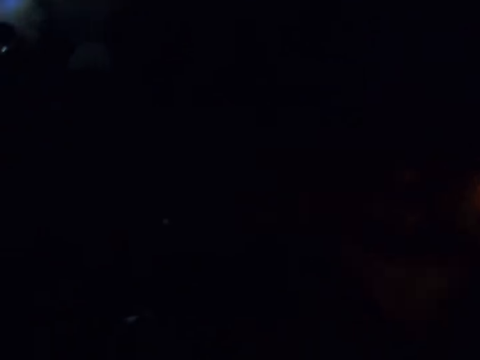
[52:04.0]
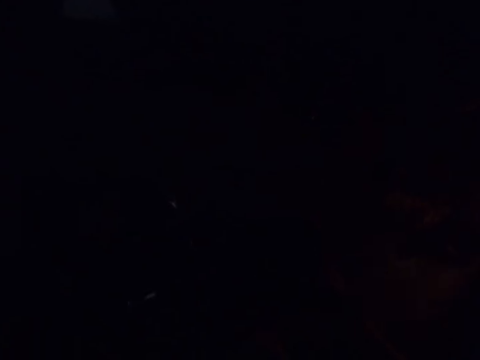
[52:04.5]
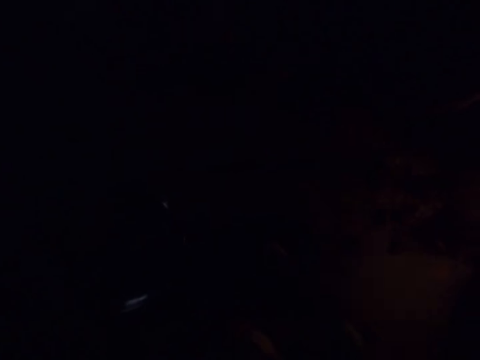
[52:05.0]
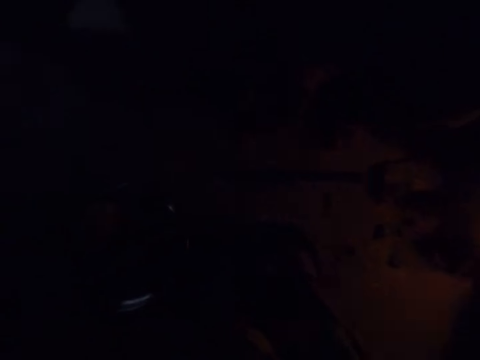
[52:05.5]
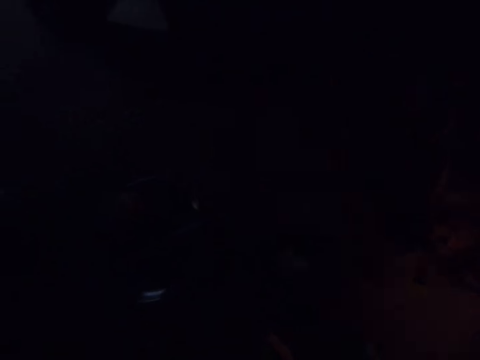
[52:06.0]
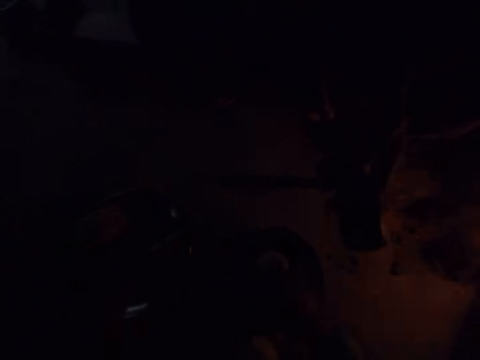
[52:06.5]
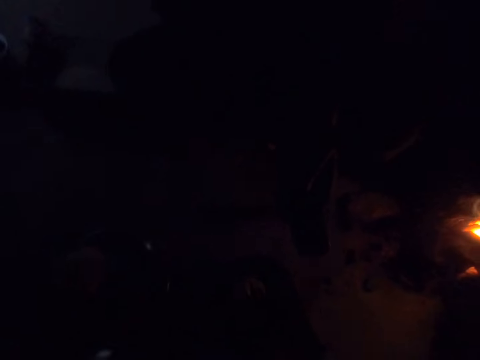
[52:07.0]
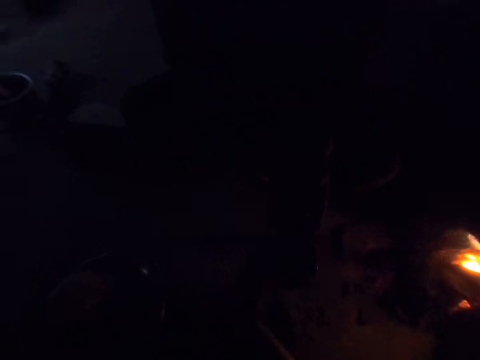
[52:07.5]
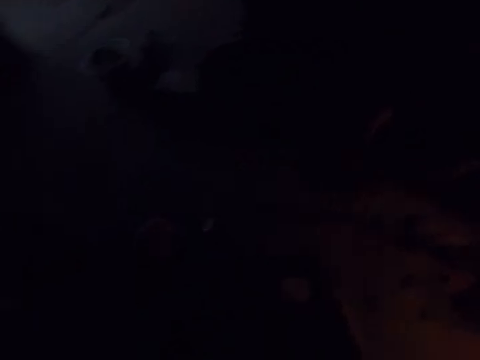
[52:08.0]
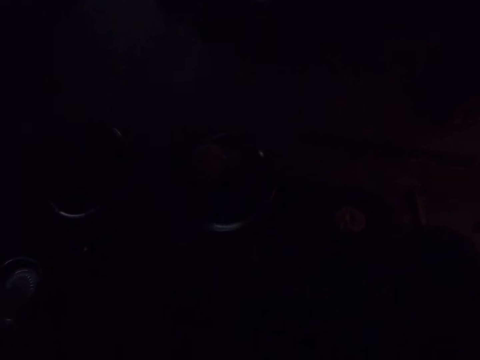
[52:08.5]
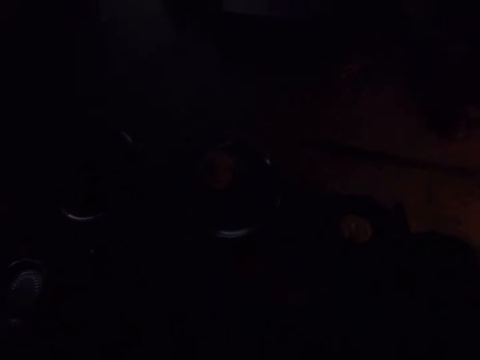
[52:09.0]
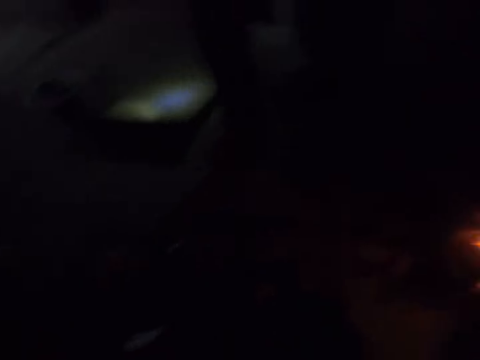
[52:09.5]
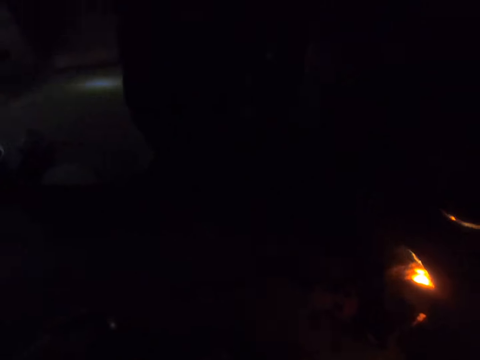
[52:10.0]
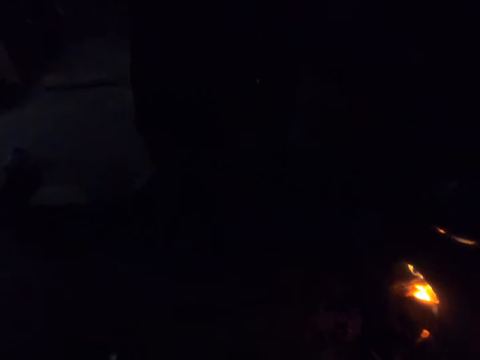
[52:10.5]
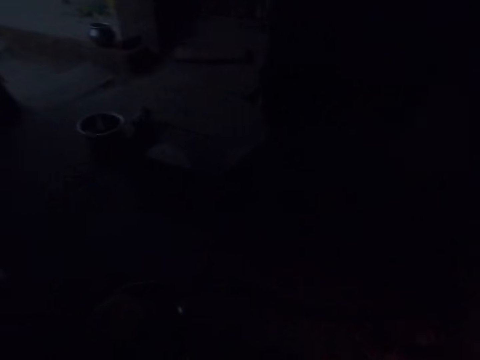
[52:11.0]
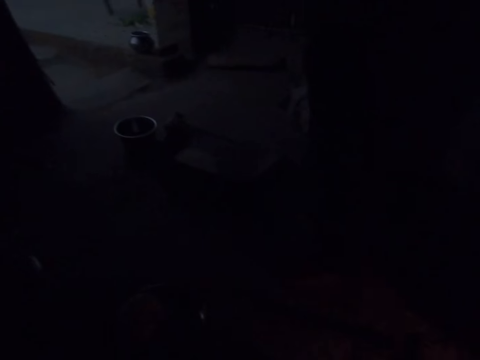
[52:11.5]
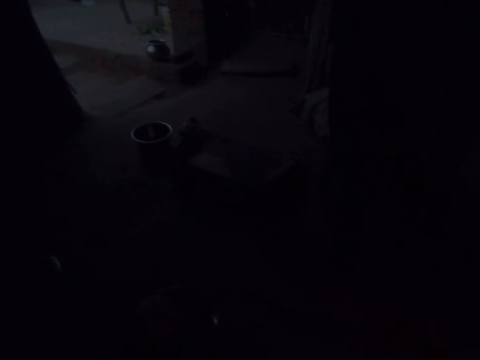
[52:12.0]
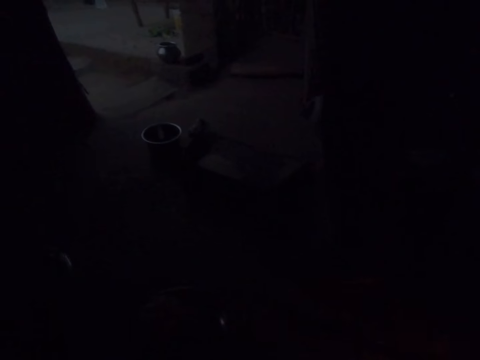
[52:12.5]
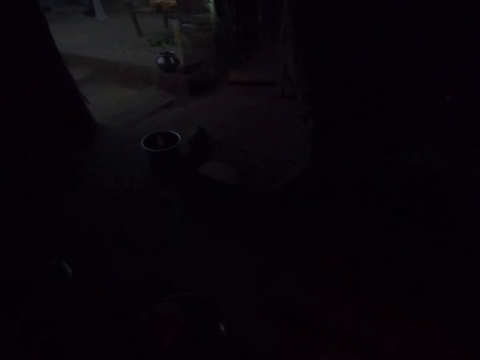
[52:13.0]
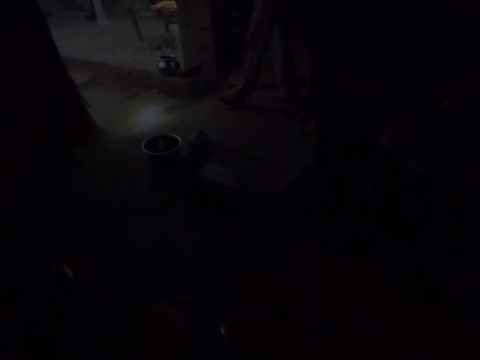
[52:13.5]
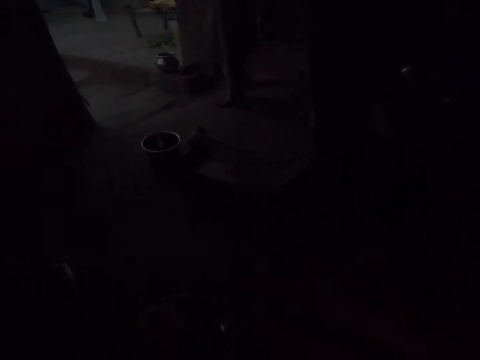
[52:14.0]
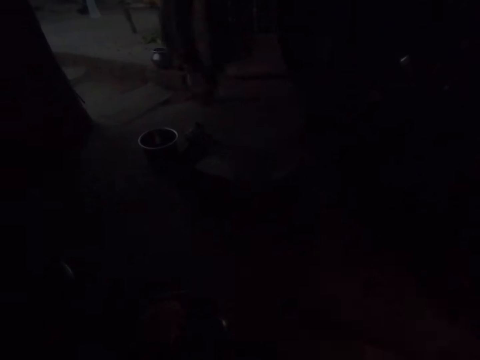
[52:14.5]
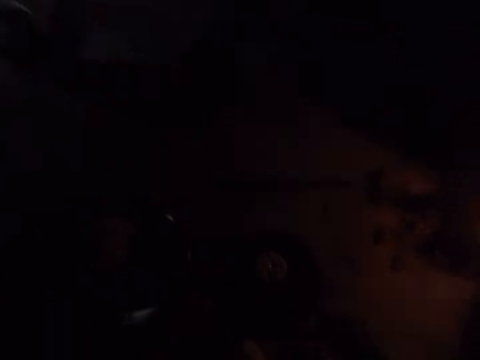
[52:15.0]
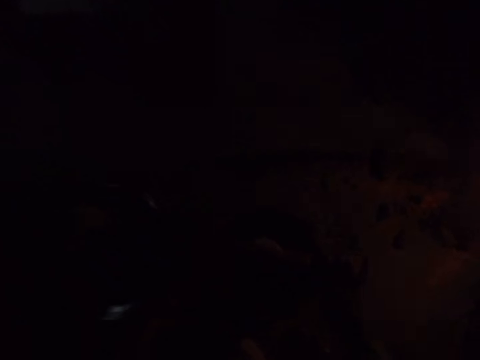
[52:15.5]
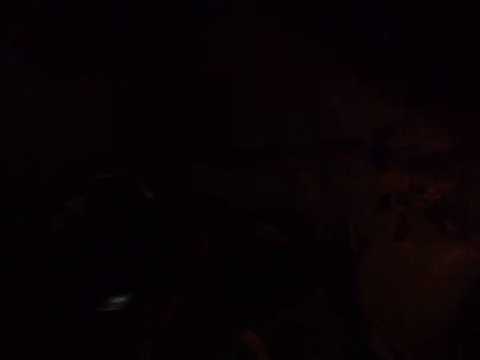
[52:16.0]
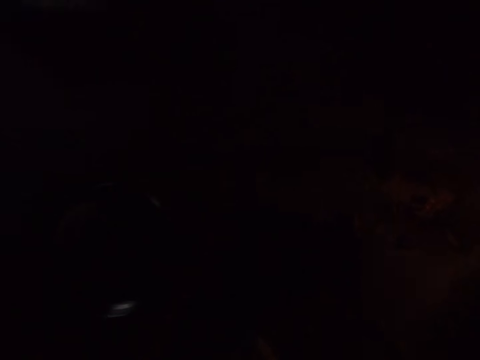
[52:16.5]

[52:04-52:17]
The camera wearer converses.

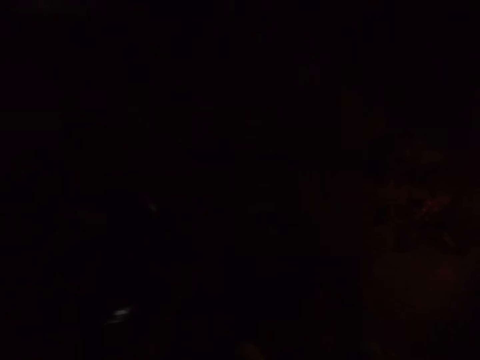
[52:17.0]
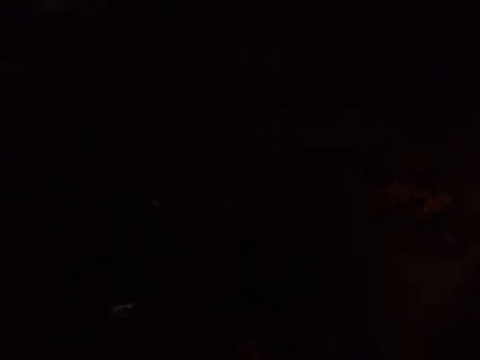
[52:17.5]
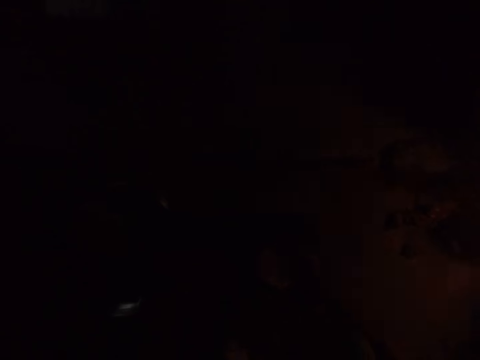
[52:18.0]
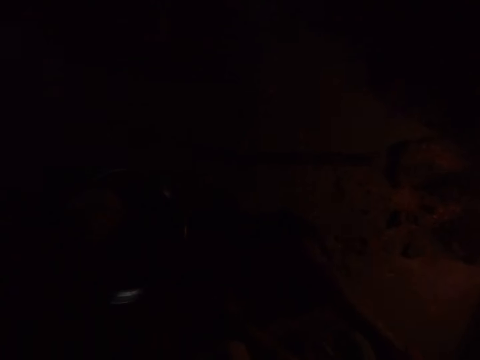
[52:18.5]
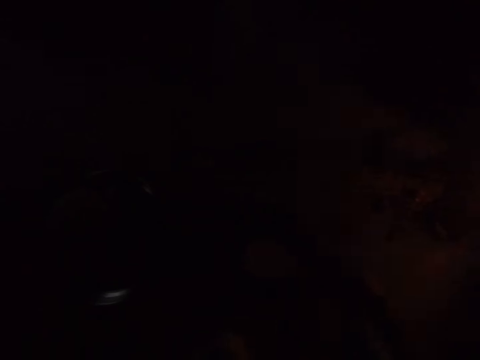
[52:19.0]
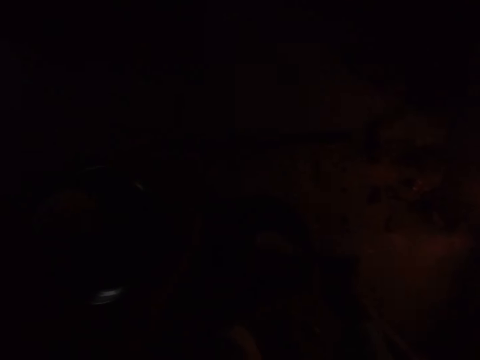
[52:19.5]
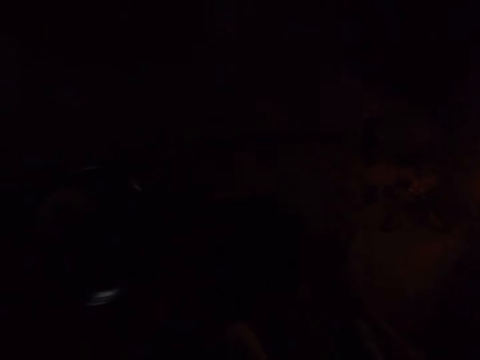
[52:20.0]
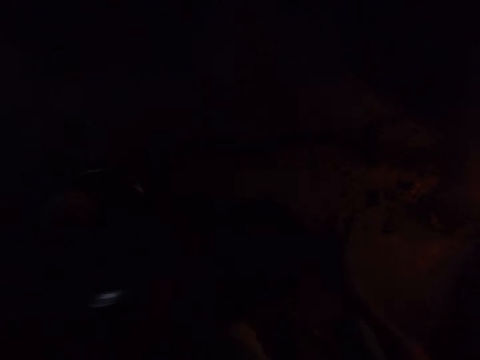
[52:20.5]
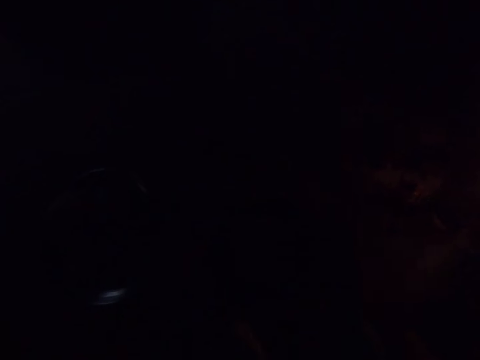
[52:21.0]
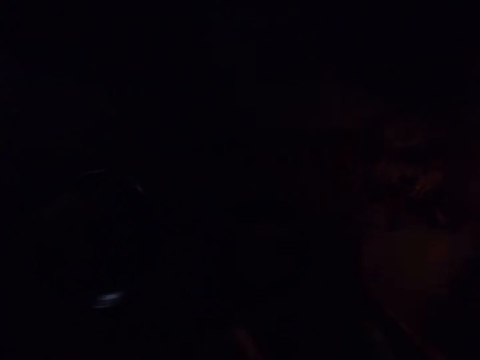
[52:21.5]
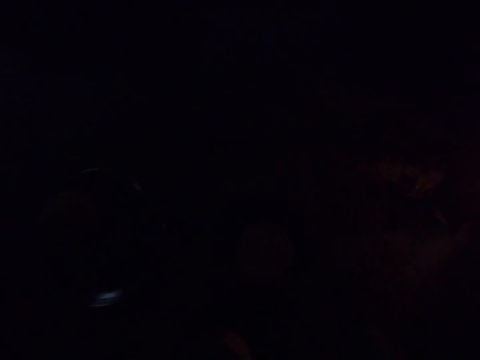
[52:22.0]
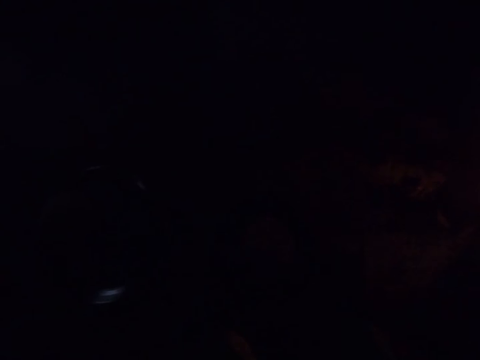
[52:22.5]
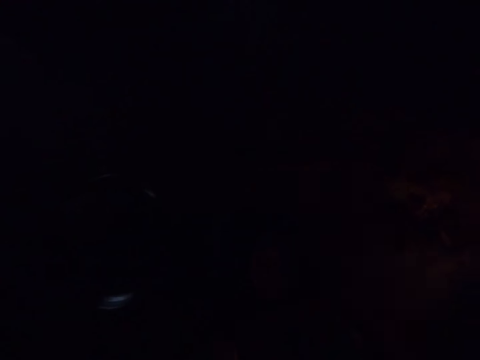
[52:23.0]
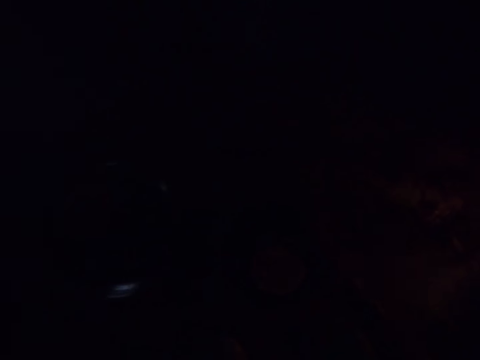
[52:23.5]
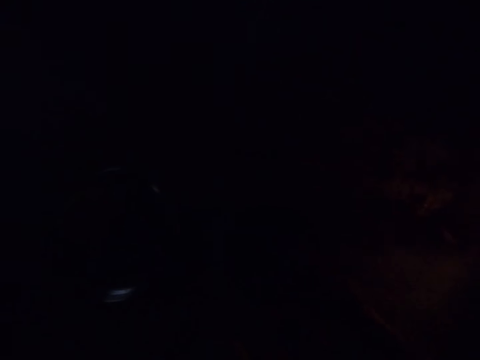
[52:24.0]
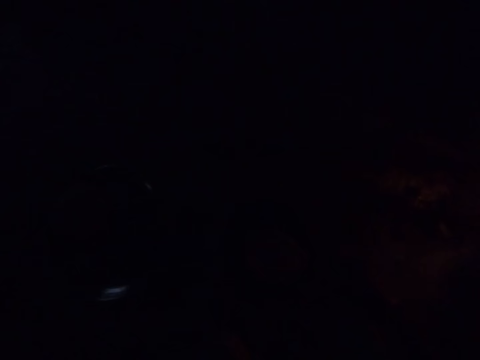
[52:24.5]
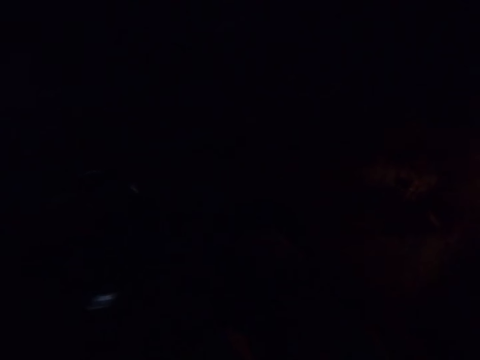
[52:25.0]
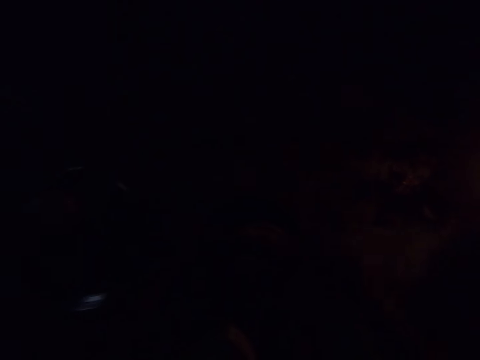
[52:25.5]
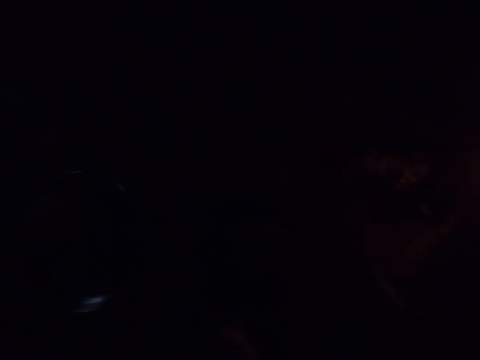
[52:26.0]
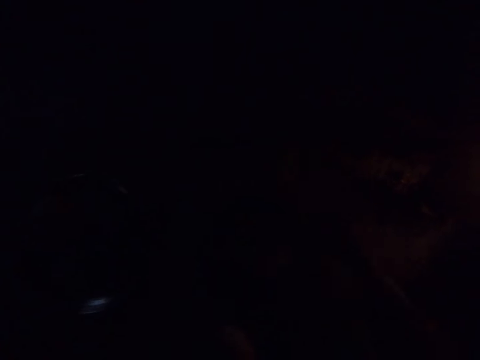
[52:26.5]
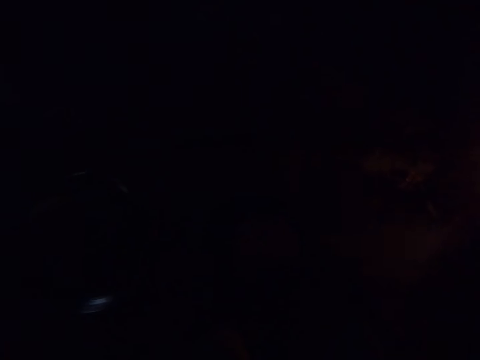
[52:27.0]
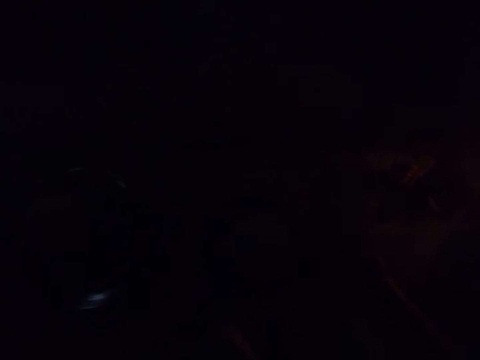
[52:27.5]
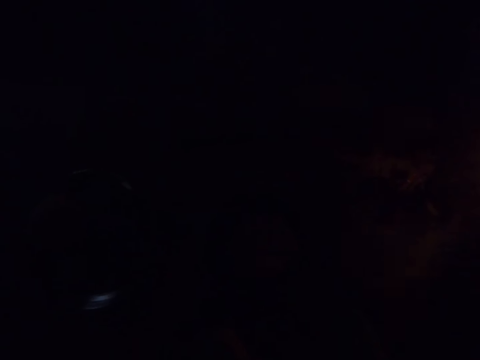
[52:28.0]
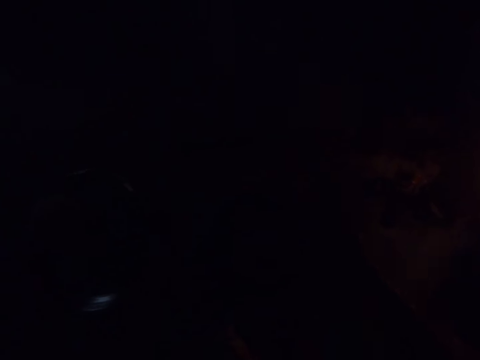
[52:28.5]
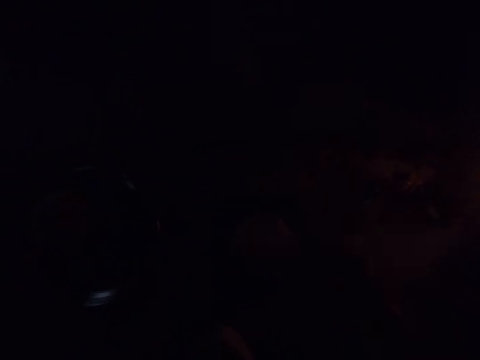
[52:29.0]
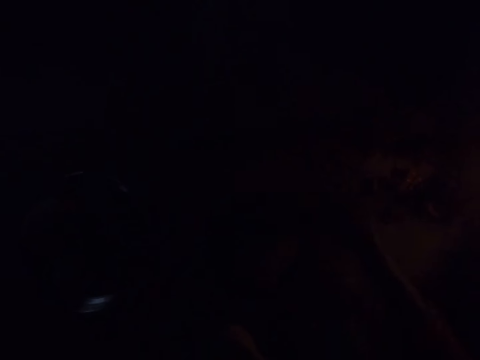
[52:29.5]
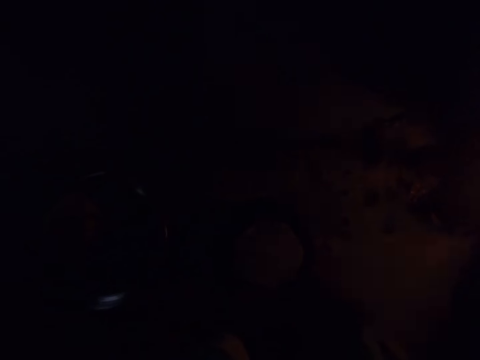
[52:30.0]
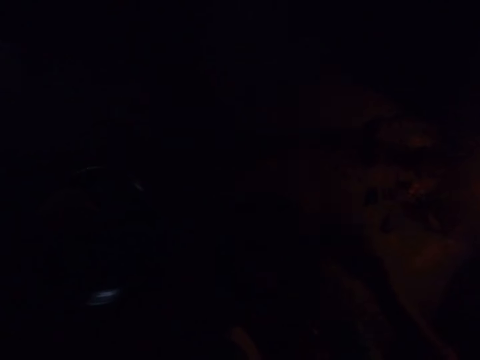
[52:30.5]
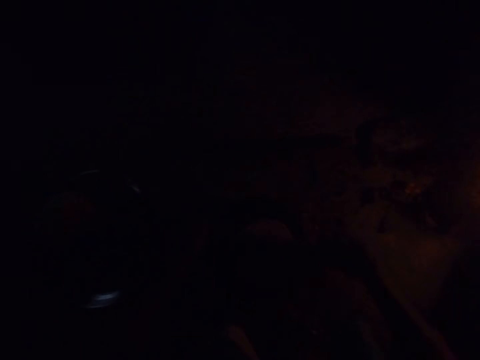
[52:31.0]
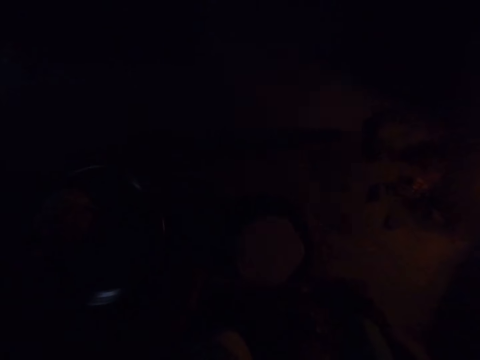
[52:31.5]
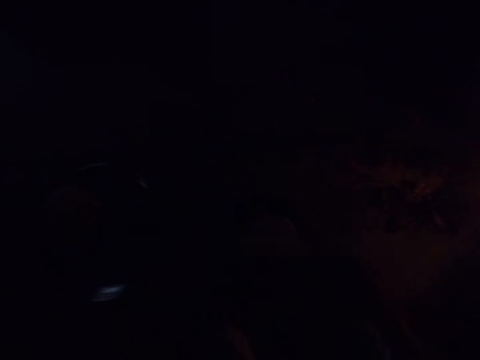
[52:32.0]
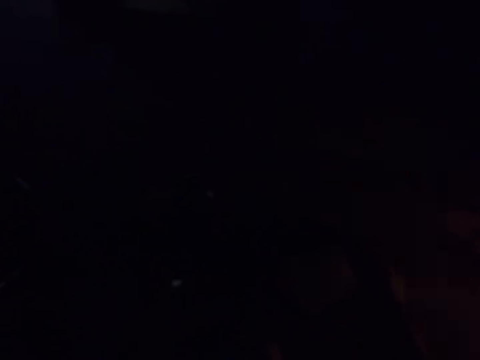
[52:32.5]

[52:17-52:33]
The camera wearer rolls the dough with the roller with both hands.
